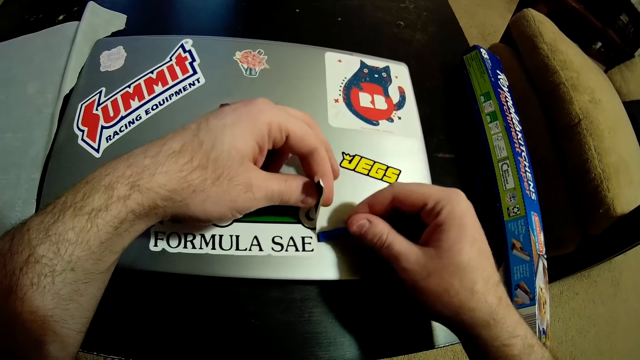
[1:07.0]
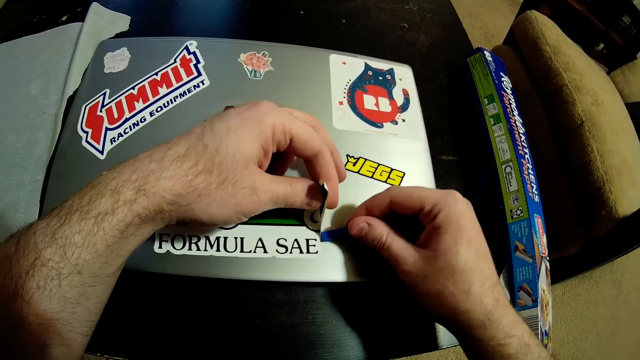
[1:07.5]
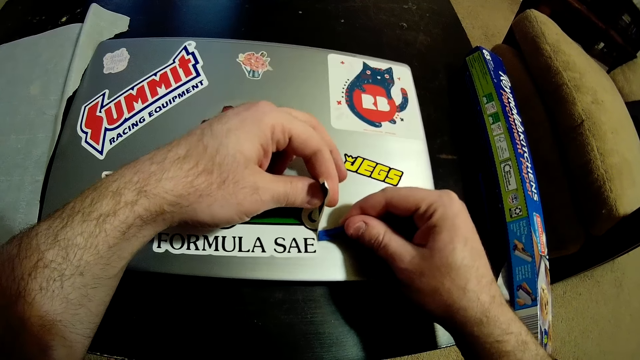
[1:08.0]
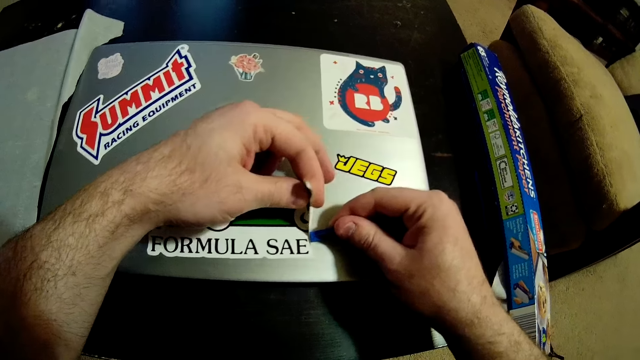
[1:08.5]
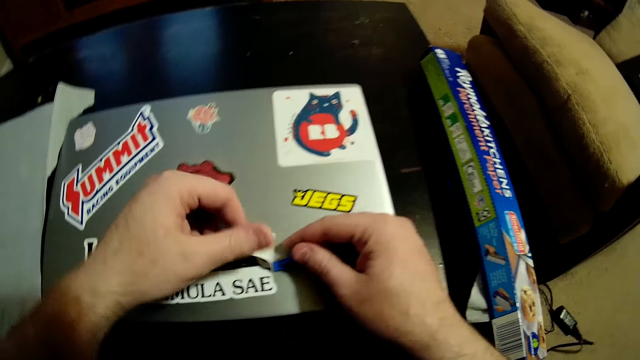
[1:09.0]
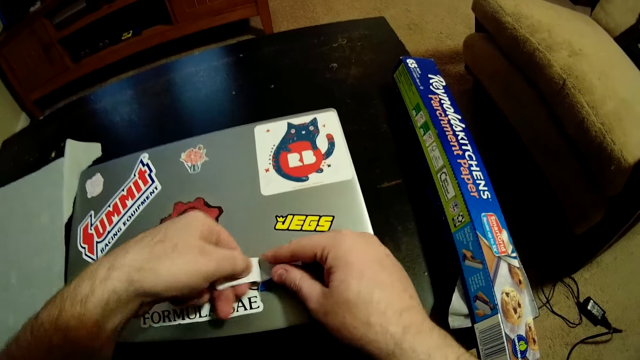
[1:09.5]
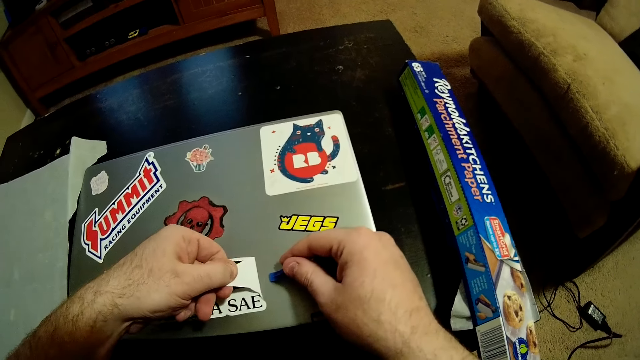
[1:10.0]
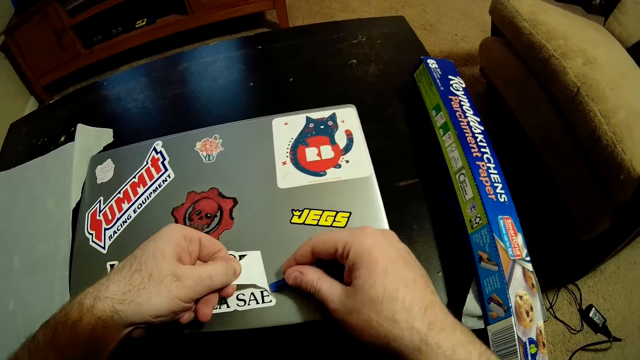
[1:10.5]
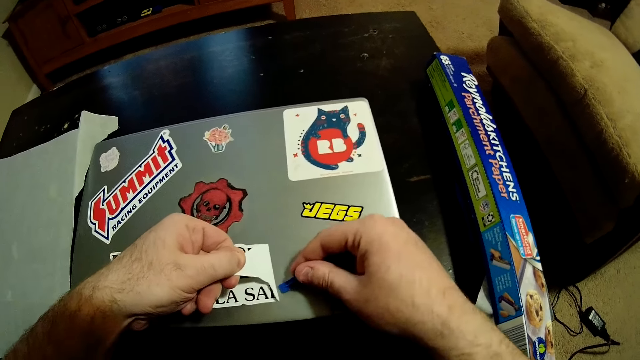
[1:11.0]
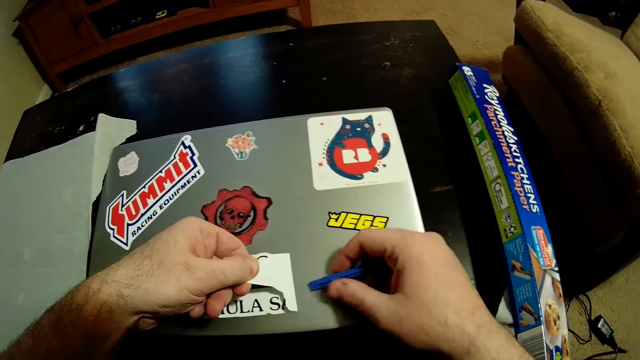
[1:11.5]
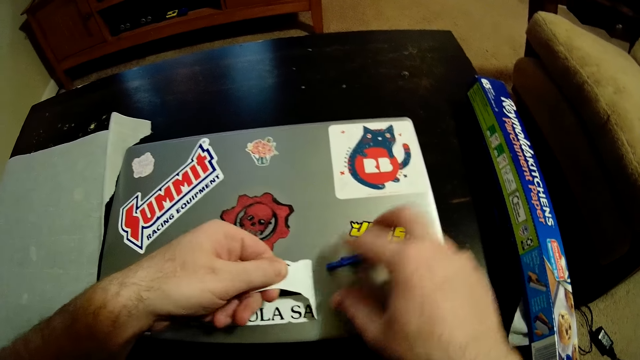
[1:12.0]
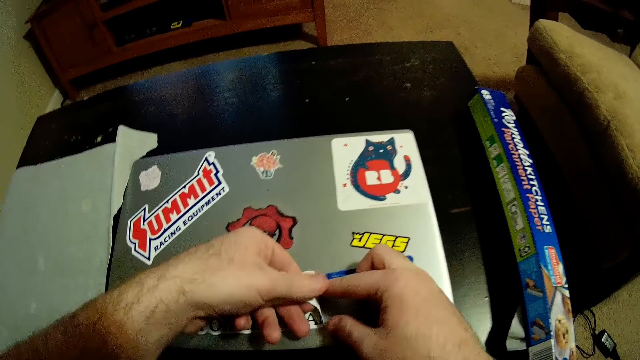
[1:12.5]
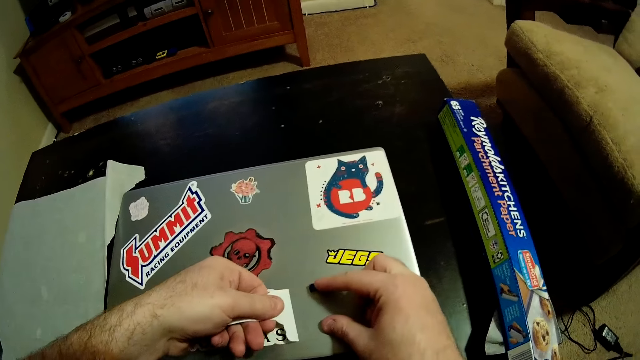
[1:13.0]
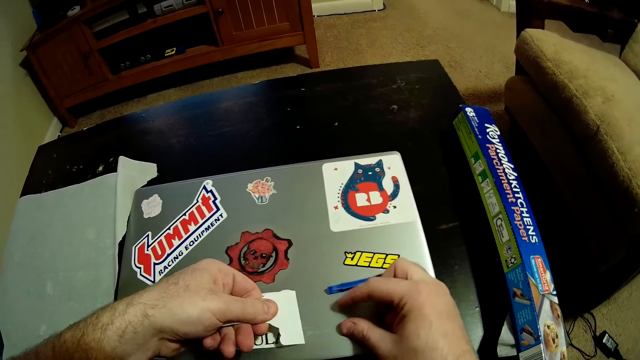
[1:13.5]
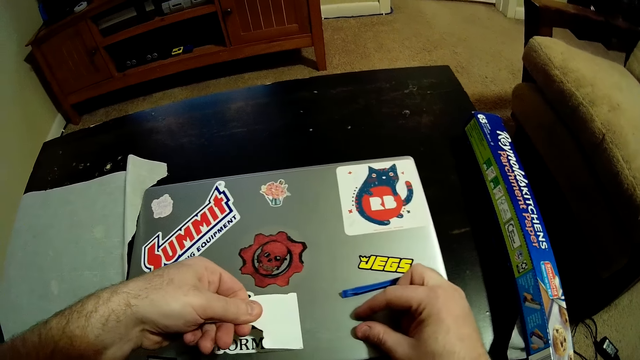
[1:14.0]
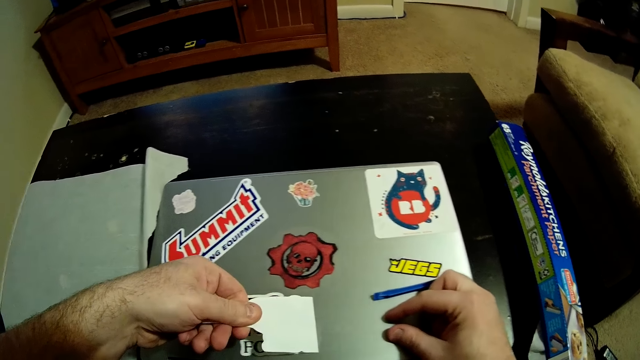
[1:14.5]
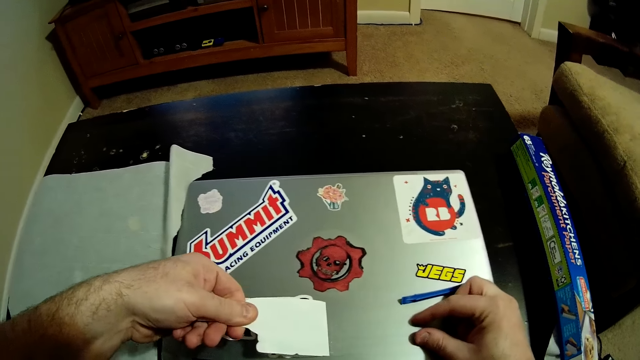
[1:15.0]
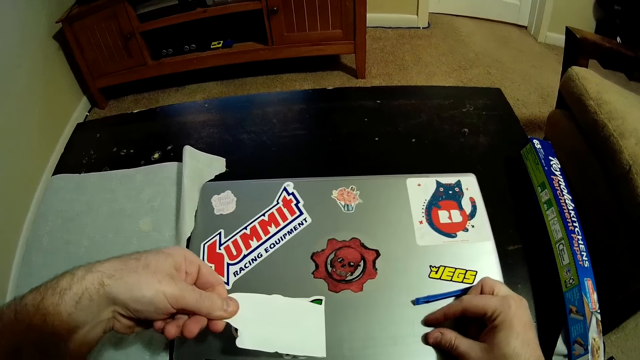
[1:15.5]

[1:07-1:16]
The camera wearer peels the sticker on the laptop with his left hand. He puts a plastic on the laptop.

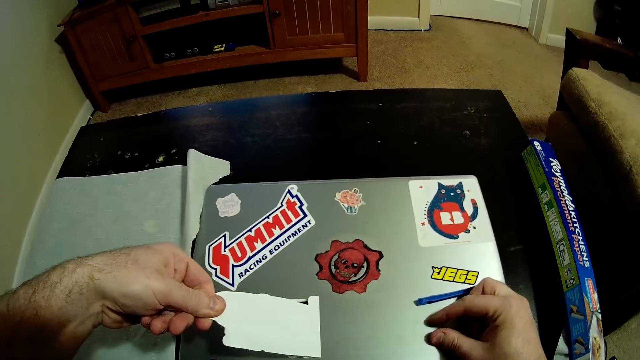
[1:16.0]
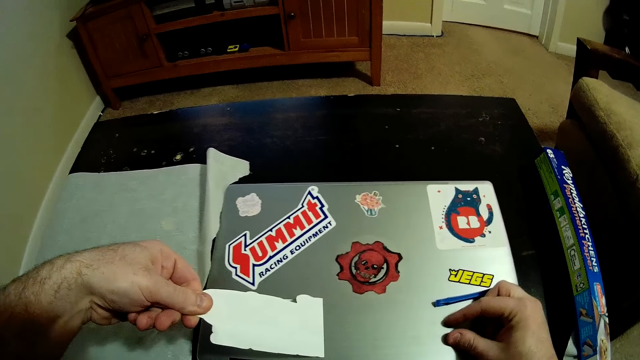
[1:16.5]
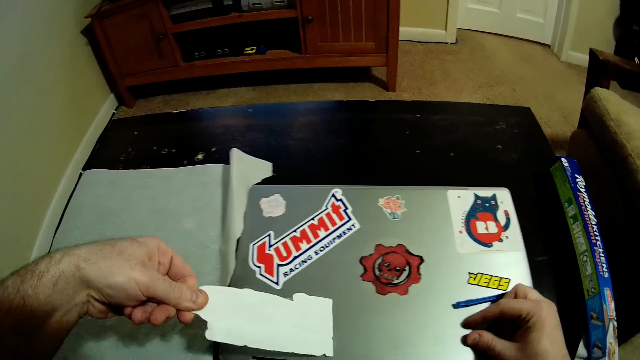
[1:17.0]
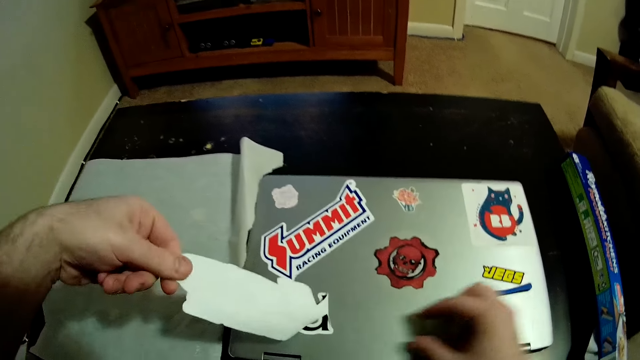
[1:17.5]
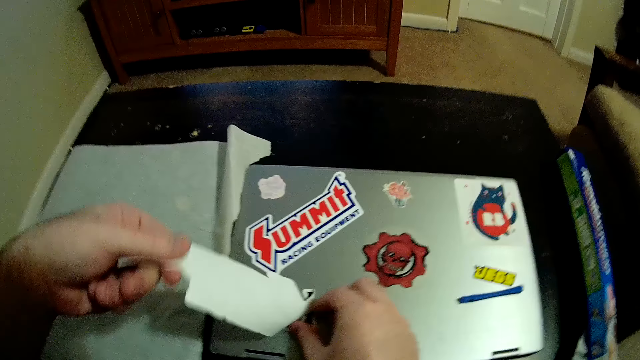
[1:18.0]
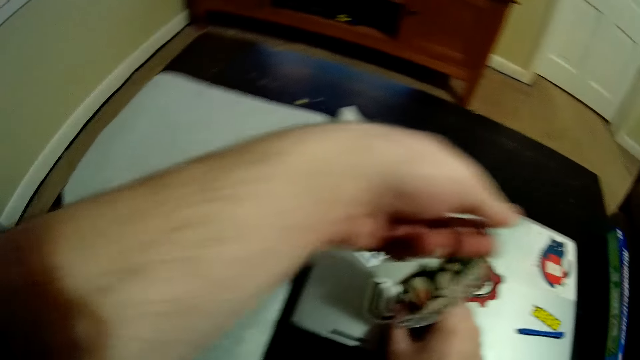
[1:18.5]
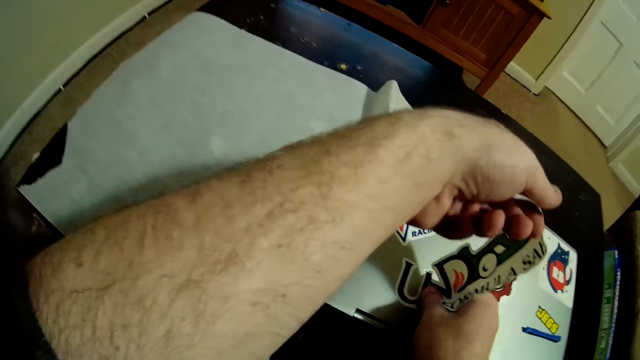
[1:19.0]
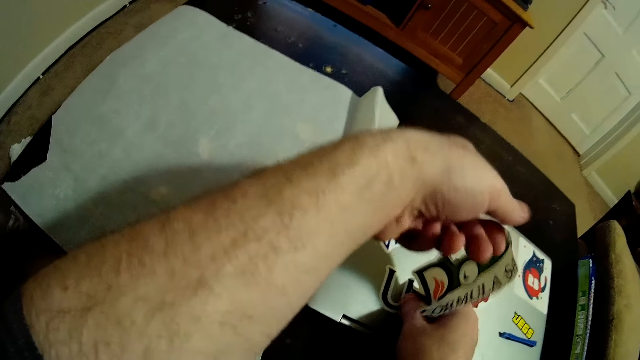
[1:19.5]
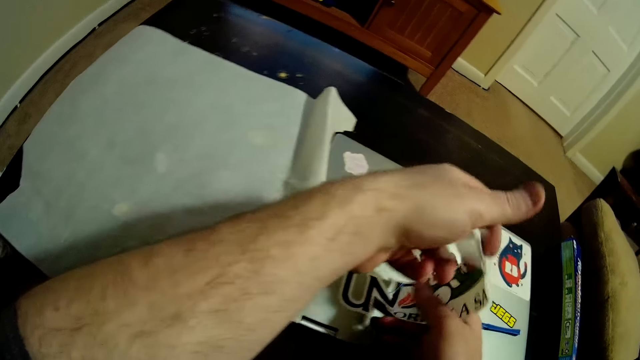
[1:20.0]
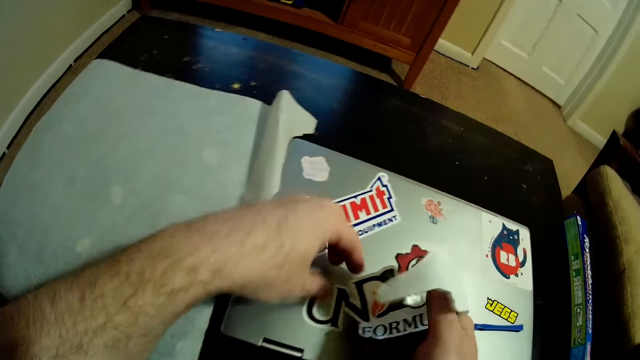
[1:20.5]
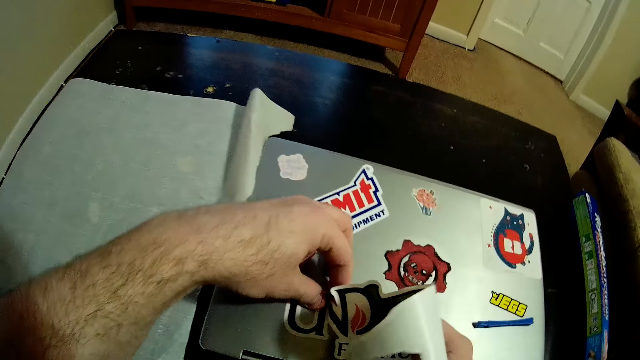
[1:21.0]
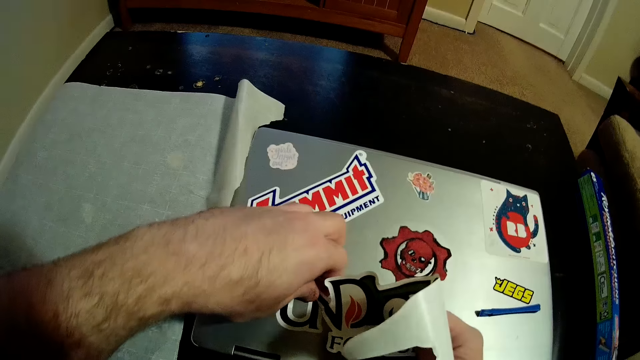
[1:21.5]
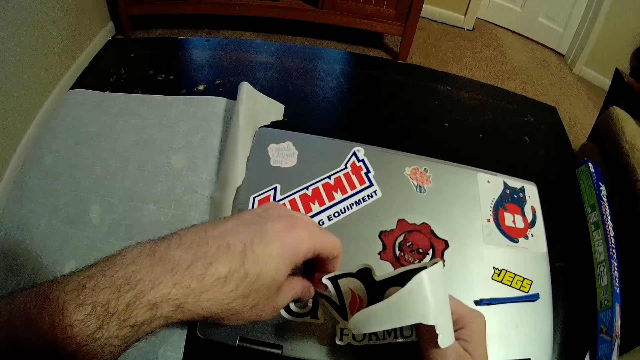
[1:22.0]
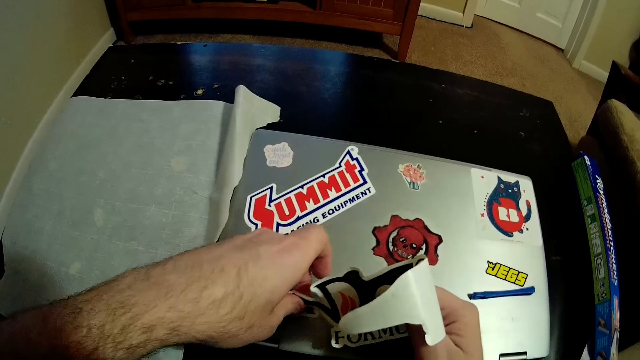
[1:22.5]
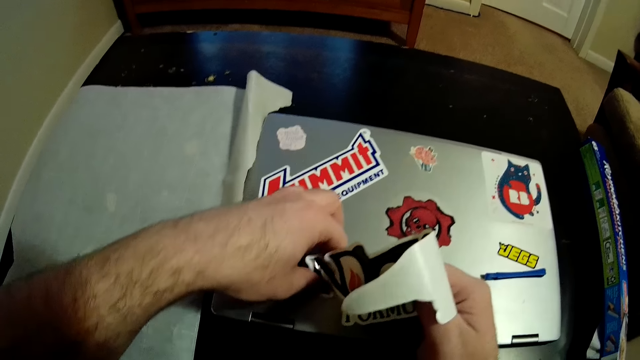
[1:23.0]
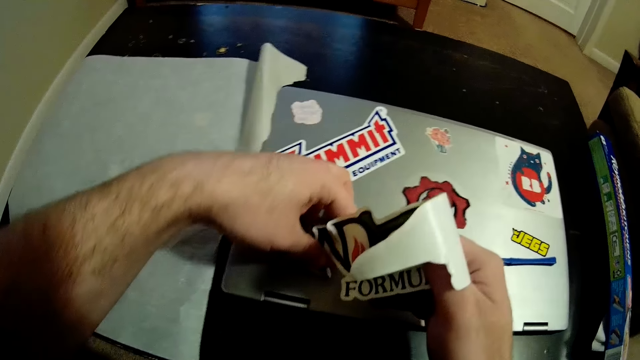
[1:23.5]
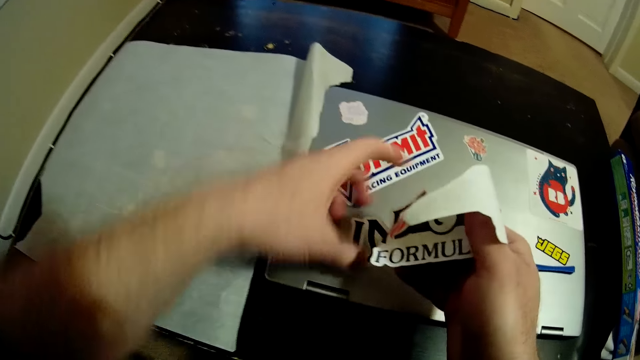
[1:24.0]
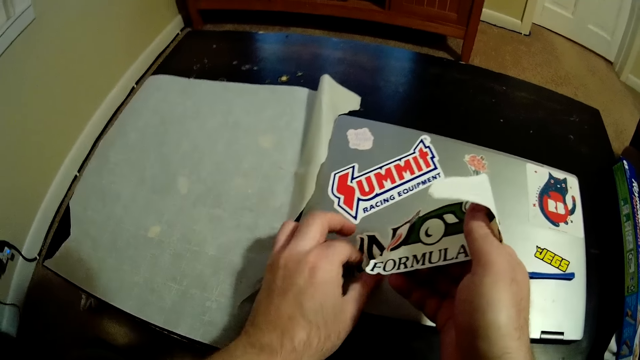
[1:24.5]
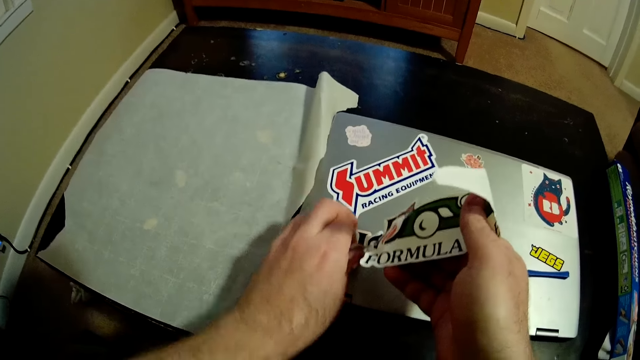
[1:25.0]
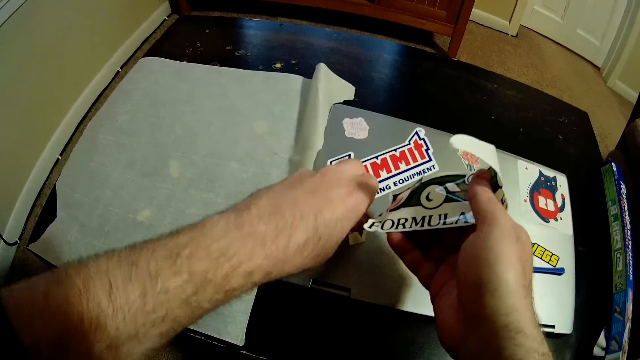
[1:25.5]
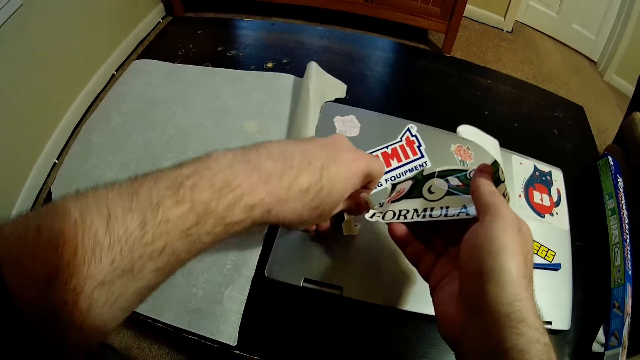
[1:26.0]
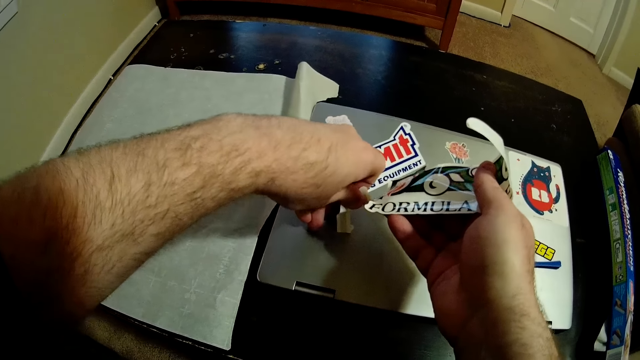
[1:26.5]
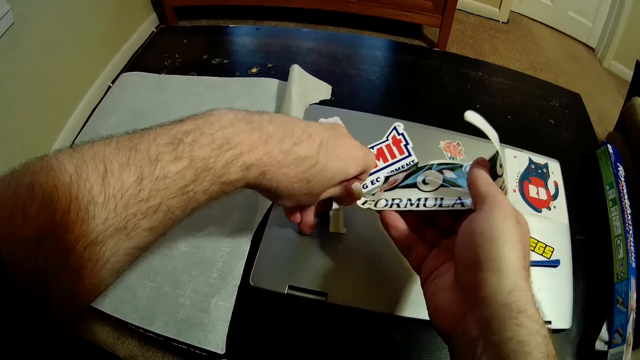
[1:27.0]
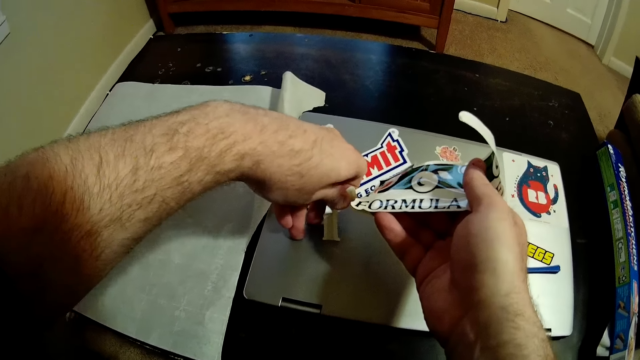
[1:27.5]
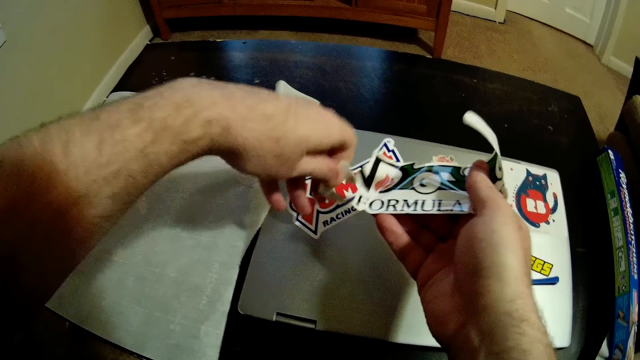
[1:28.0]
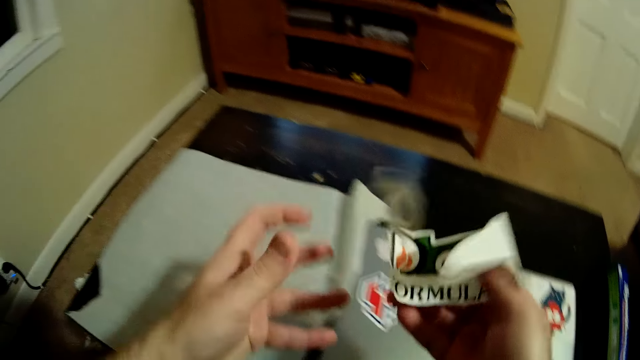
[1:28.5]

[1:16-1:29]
The camera wearer turns the sticker on the hands. They peel the sticker on the laptop with both hands.
